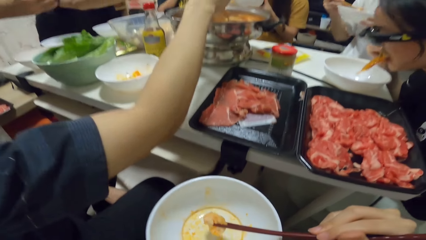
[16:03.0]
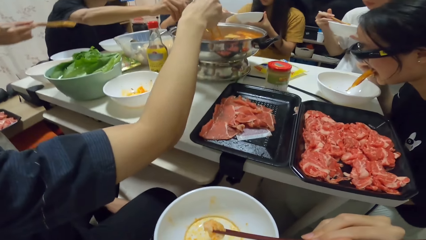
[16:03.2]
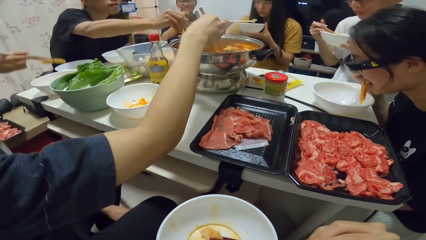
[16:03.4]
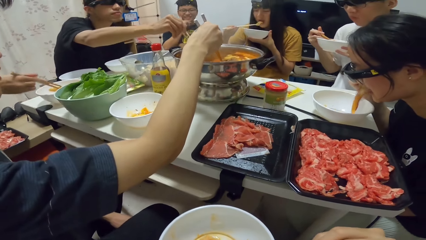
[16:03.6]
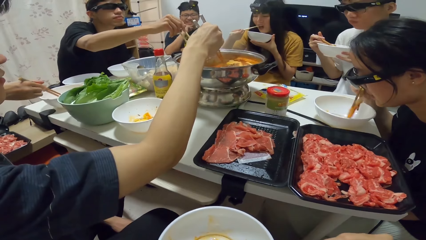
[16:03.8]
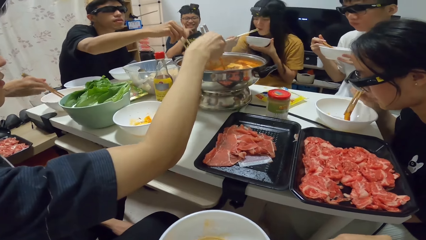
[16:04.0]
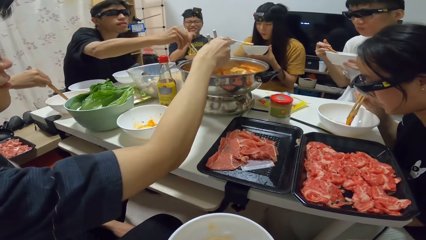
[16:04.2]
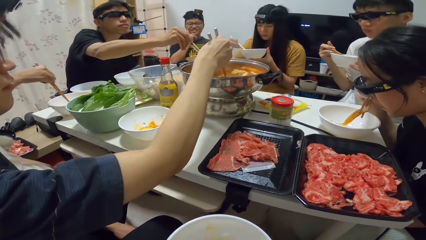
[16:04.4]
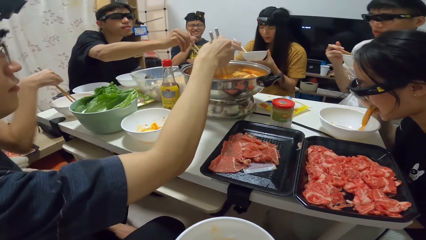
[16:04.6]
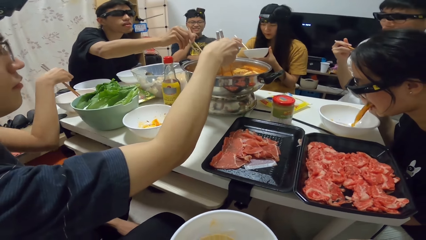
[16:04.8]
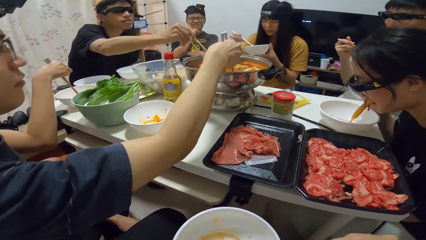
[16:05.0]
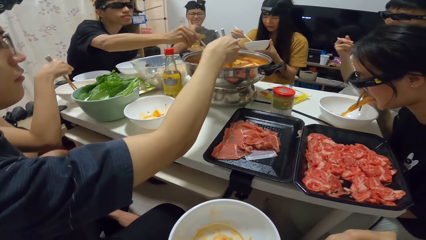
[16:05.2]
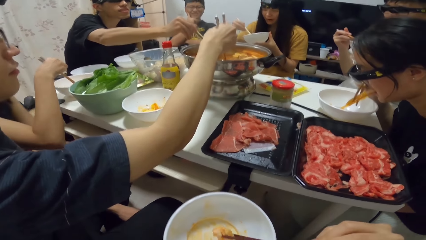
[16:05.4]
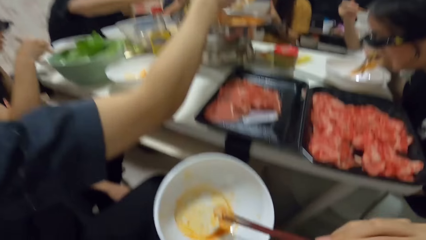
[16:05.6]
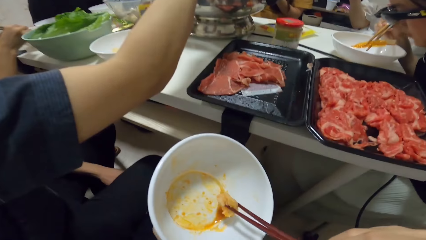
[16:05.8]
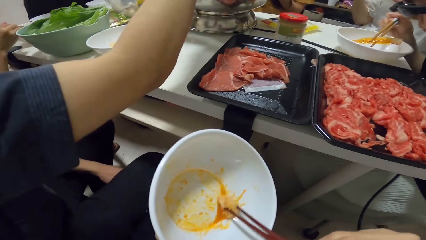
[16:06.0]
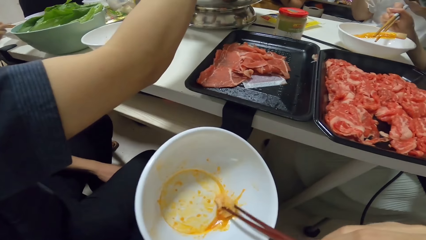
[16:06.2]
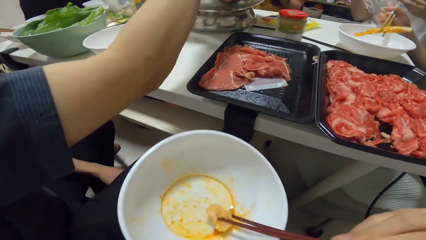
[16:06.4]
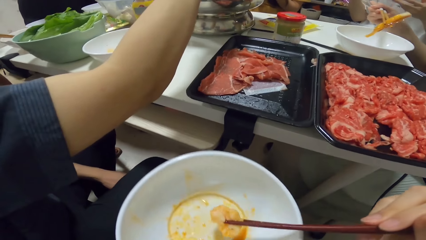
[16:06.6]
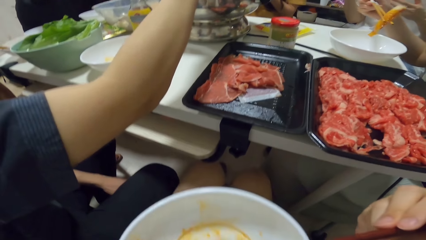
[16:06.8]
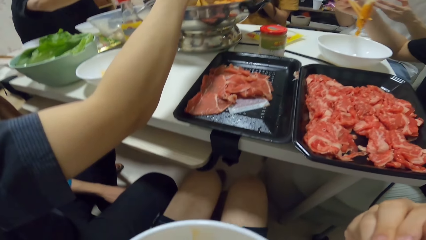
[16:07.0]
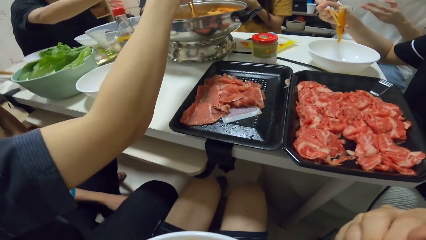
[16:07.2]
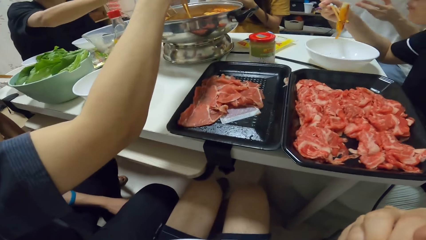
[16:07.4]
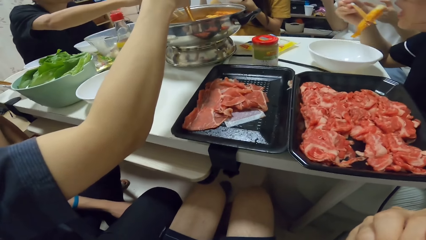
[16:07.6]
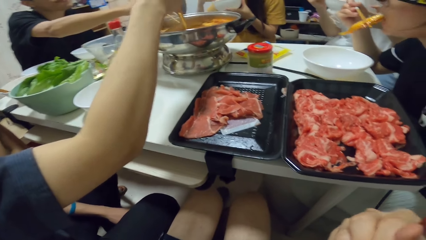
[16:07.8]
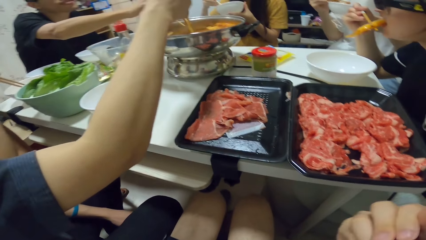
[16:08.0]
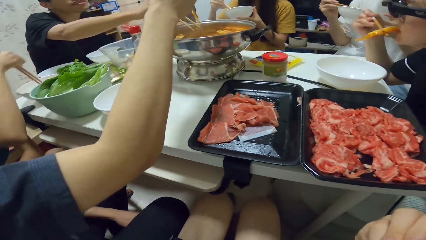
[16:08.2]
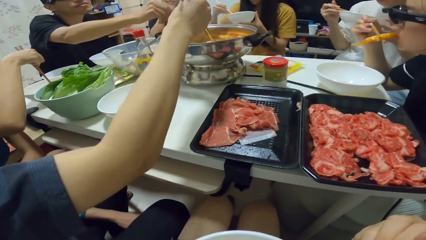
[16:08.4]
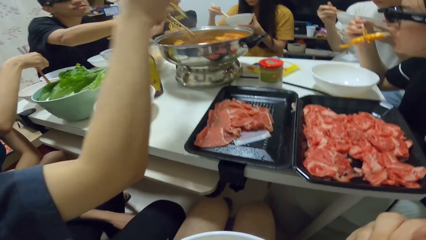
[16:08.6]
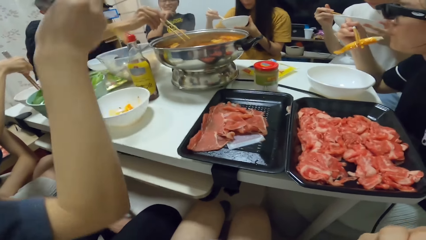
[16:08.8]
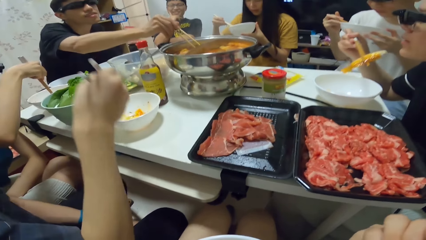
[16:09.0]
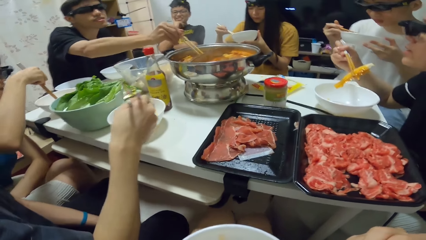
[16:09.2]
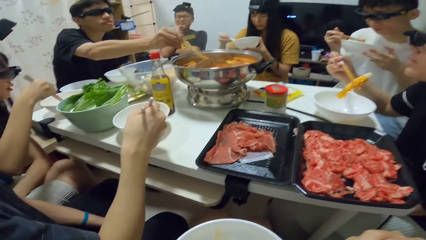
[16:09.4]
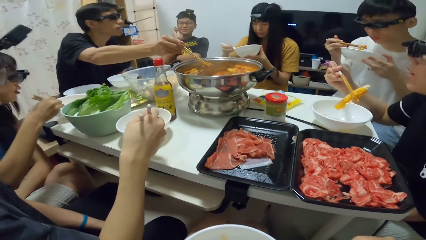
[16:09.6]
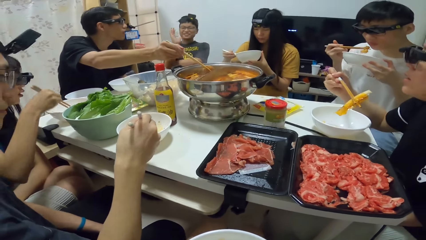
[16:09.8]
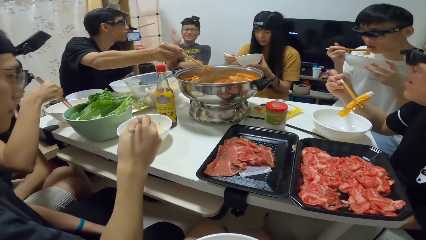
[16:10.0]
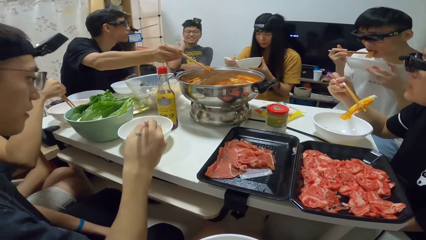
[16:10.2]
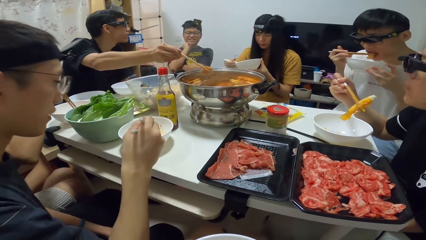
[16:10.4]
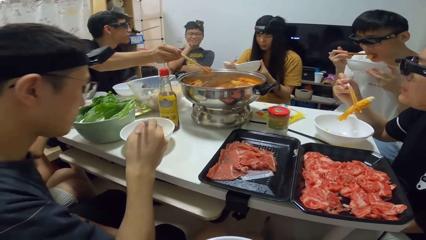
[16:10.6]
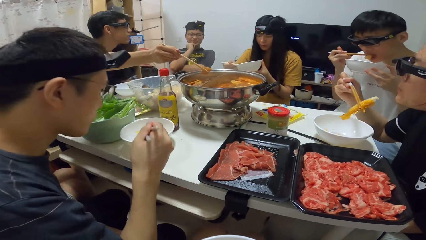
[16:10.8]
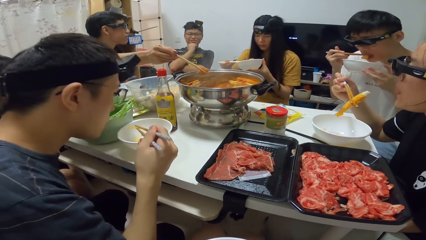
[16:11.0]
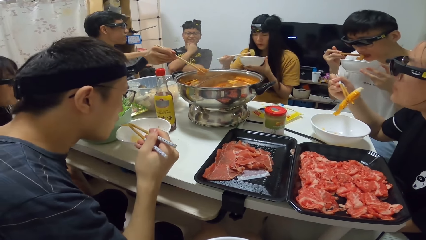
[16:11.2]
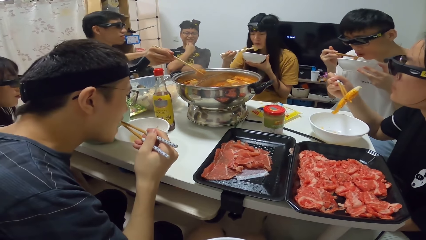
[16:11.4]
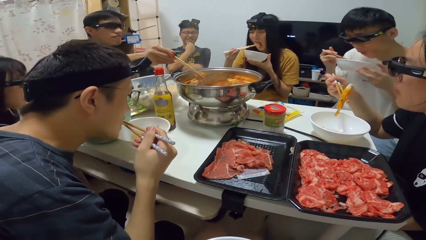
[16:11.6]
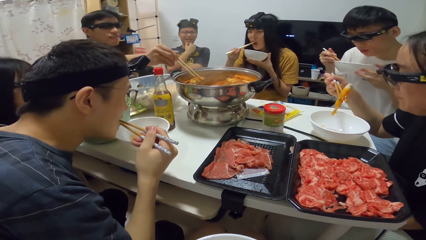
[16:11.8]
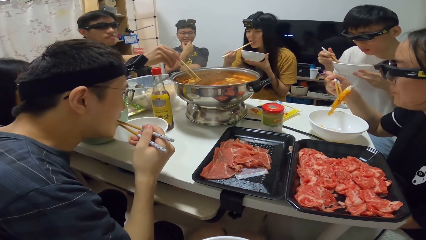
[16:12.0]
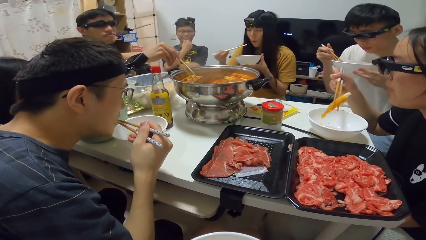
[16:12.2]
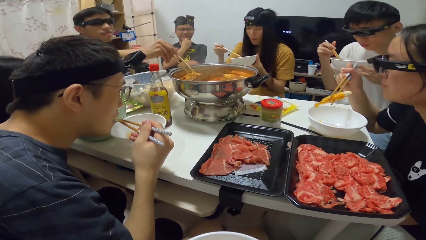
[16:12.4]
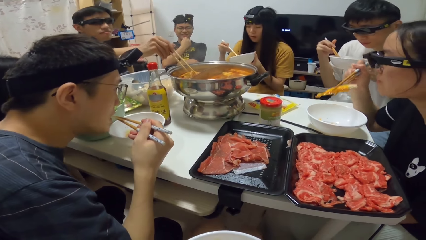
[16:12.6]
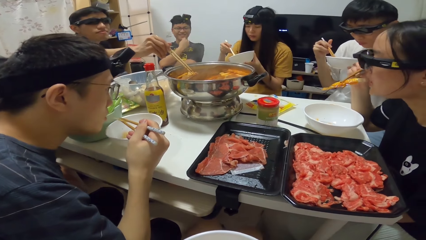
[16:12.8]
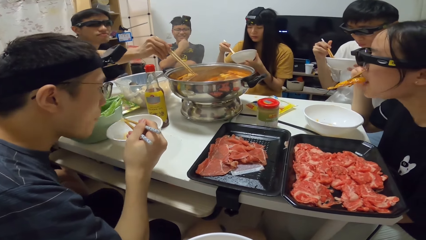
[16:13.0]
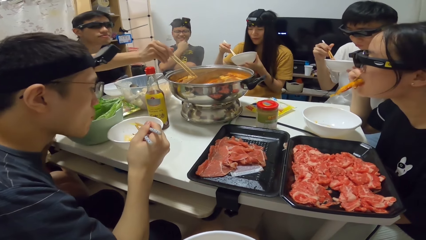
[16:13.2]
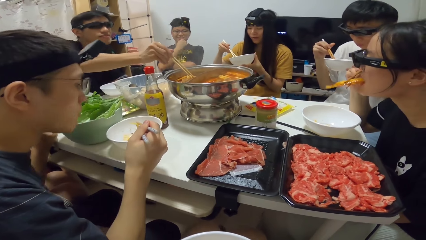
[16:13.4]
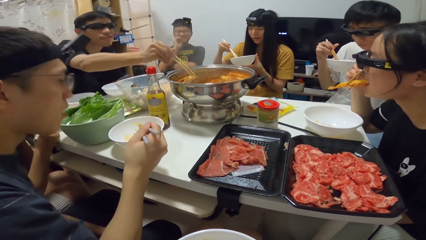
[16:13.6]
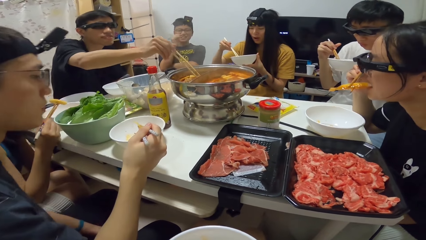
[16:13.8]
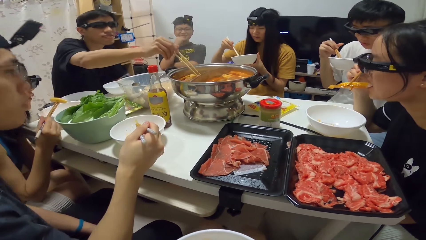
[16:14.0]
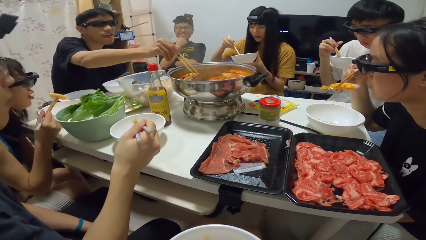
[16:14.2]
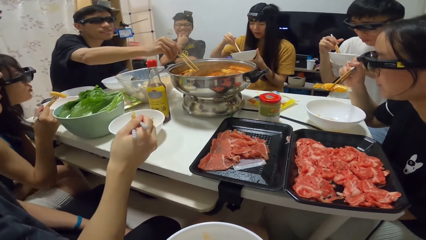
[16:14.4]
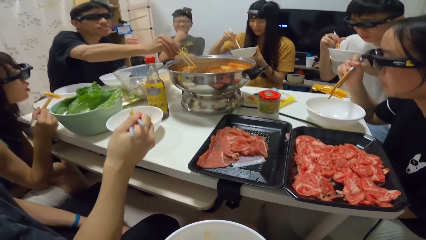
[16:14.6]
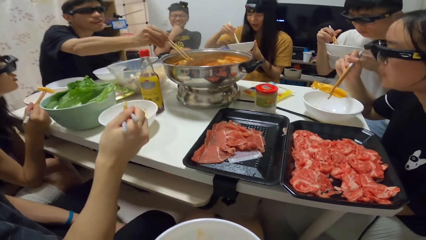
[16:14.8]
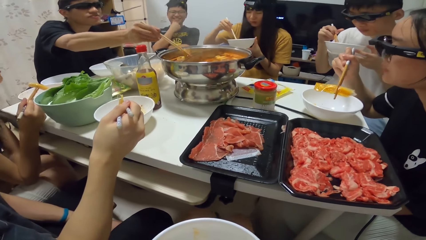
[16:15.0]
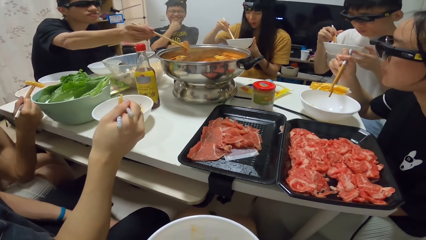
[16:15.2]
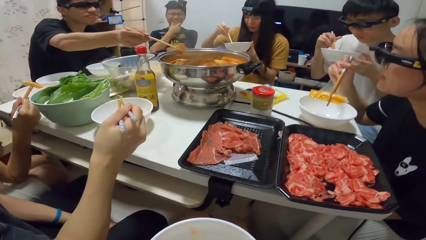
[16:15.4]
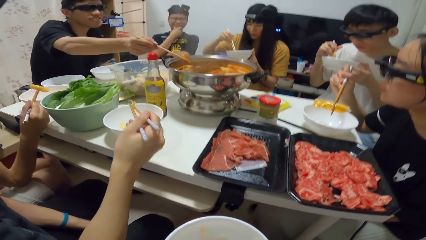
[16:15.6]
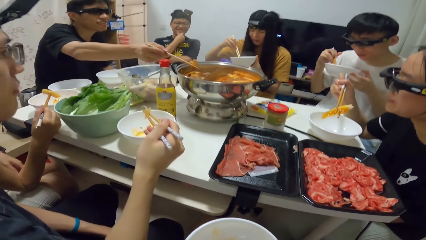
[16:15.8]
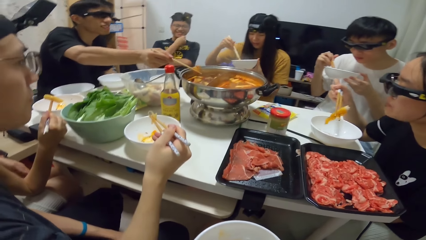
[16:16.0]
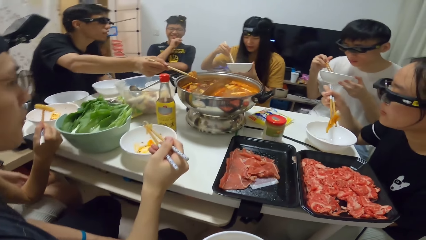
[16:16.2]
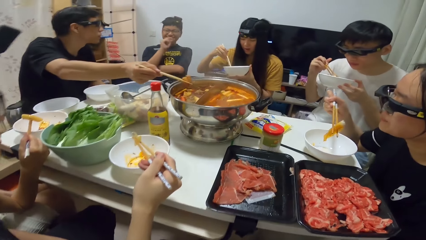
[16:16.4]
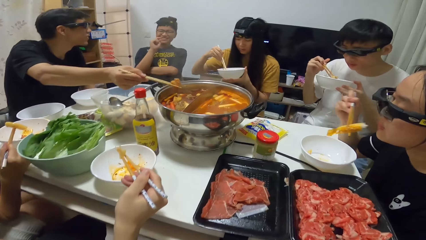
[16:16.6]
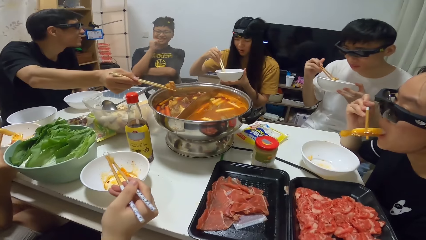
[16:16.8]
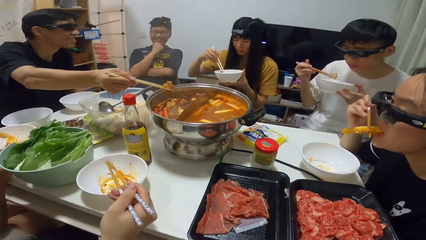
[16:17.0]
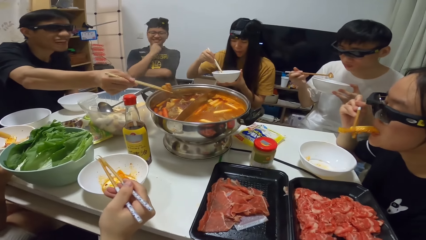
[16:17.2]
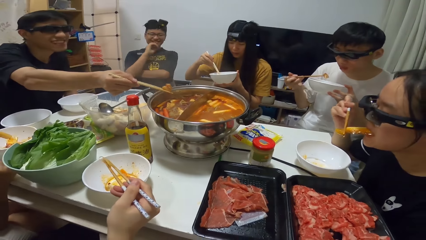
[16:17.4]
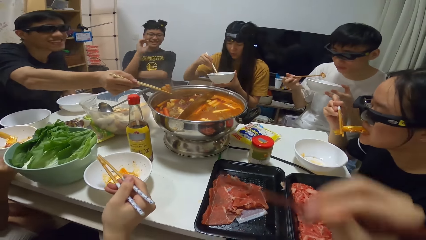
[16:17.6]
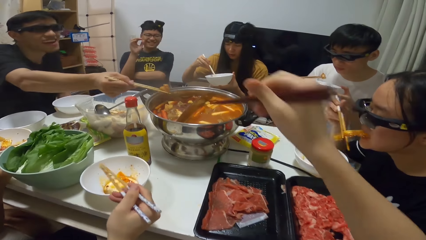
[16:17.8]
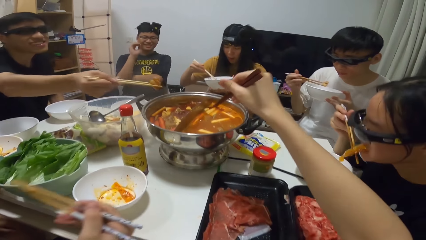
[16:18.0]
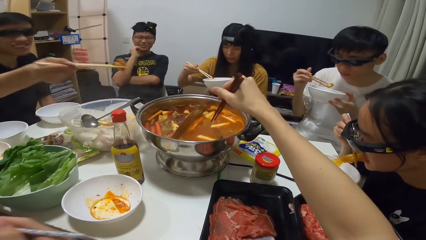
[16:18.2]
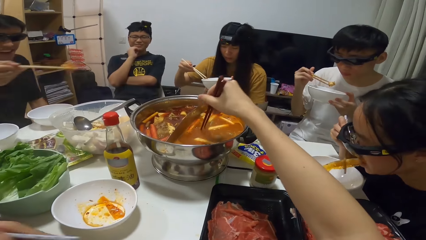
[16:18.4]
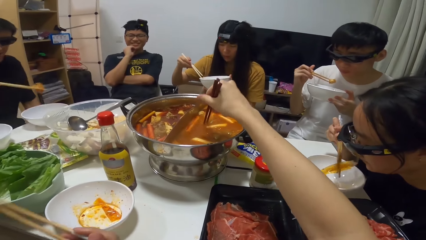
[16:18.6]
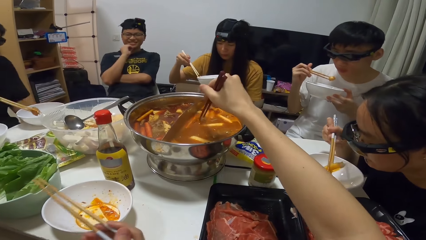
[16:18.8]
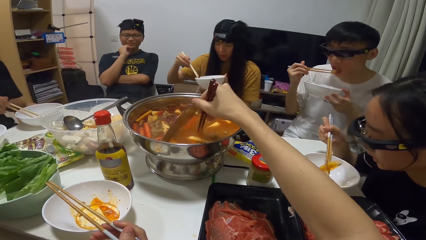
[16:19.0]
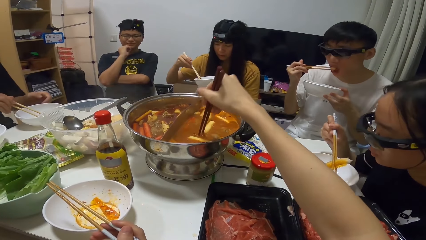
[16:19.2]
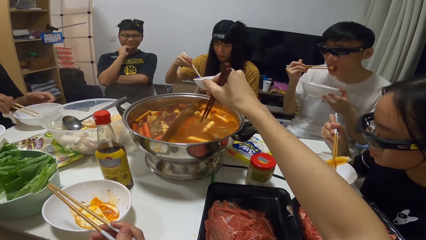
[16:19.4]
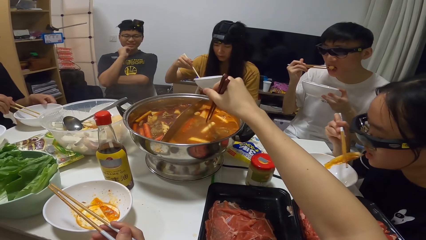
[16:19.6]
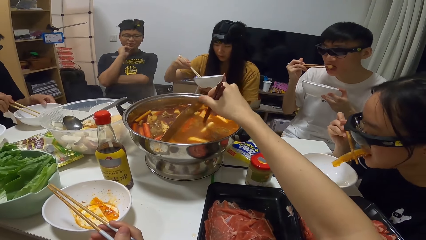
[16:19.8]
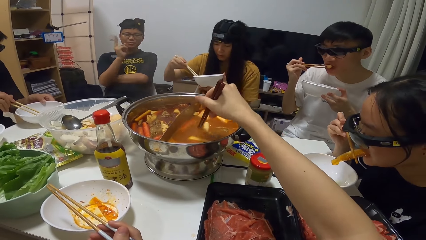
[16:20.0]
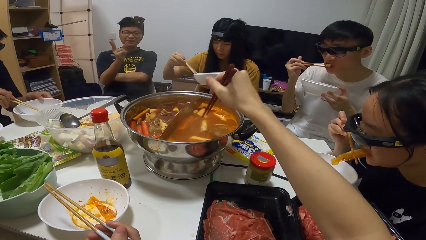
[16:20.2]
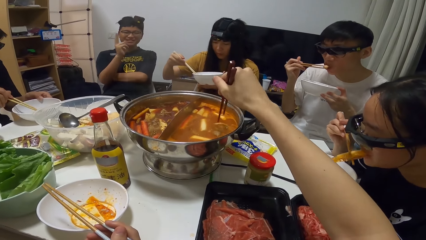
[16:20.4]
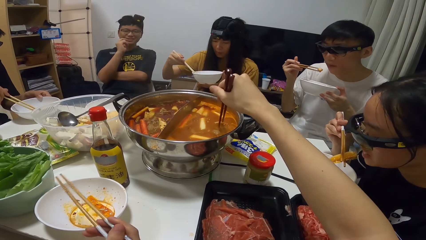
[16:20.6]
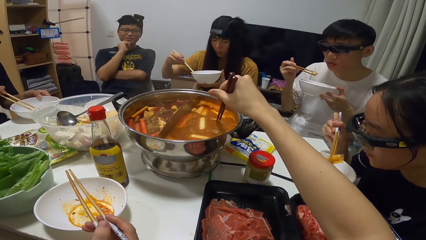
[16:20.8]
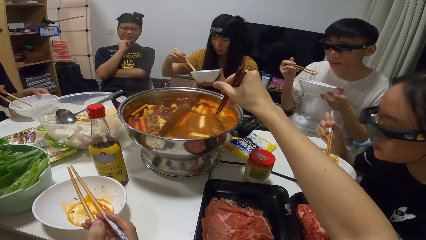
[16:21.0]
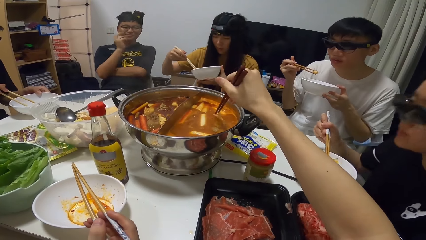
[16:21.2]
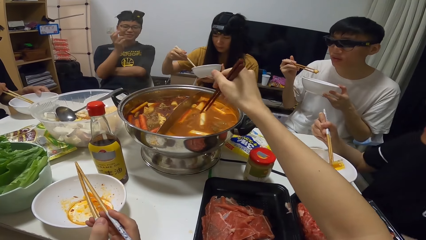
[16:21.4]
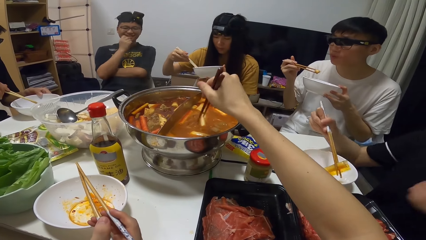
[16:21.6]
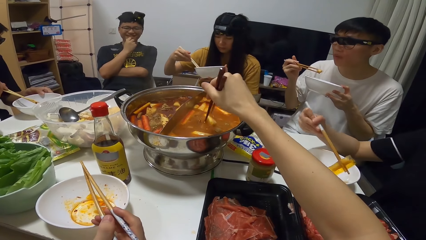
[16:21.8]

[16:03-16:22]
A woman puts the food into the bowl on the table. Another woman eats from the bowl with the chopsticks in her right hand. The camera wearer eats the food. Another woman eats the food. A man puts the food into the bowl on the table. Another man converses. Another man eats the food. The third woman eats the food. Another man puts the food into the bowl on the table. The camera wearer picks food from the pot with chopsticks in his right hand.
